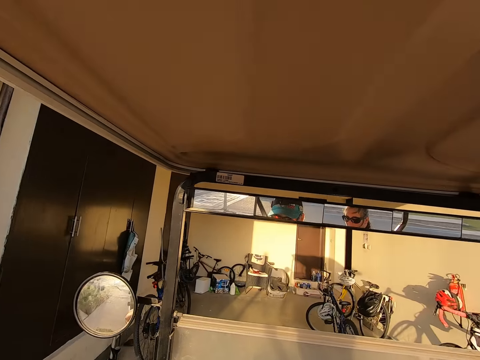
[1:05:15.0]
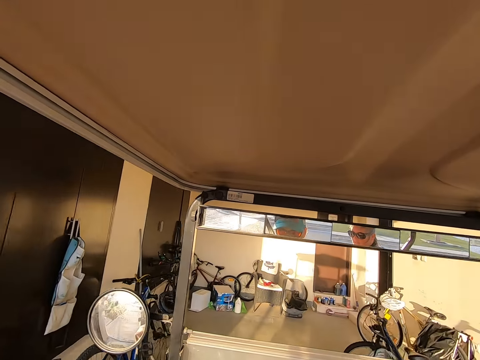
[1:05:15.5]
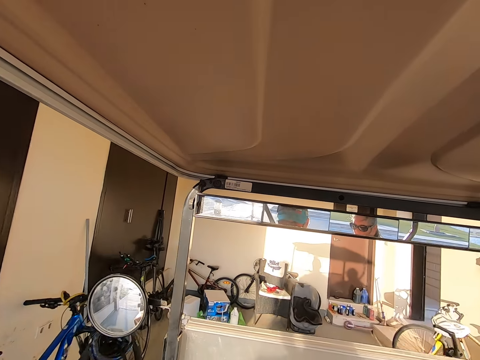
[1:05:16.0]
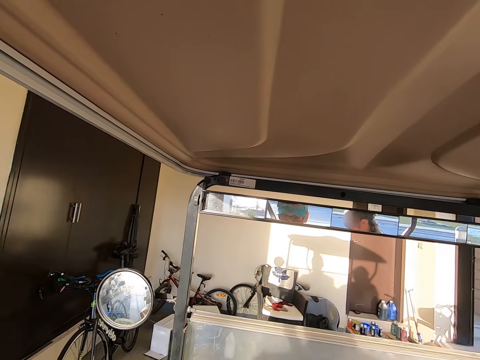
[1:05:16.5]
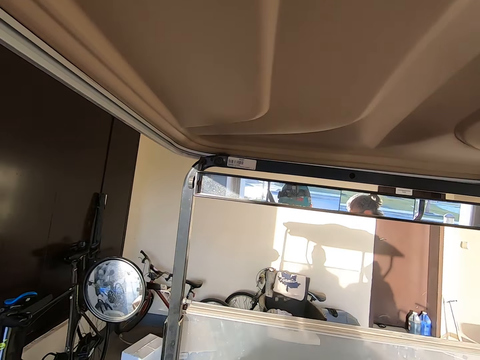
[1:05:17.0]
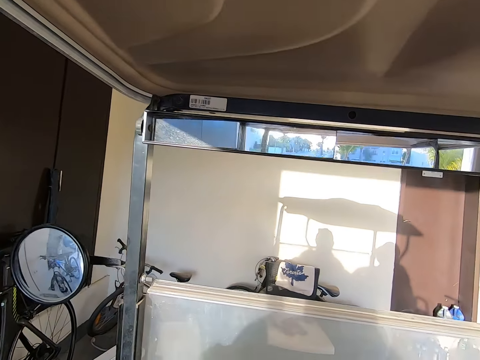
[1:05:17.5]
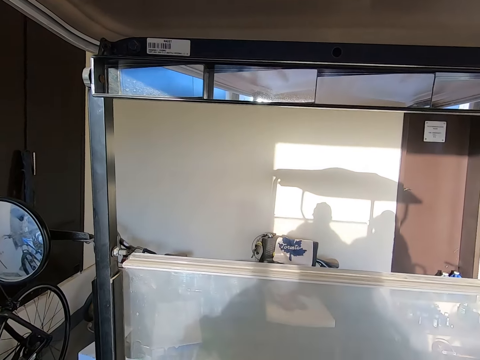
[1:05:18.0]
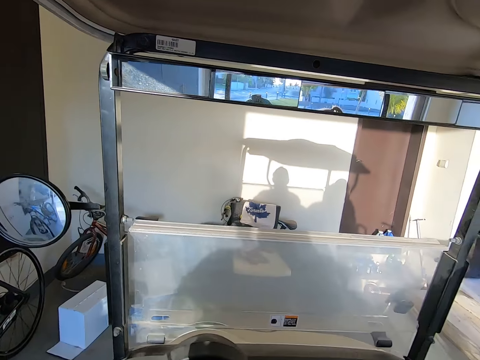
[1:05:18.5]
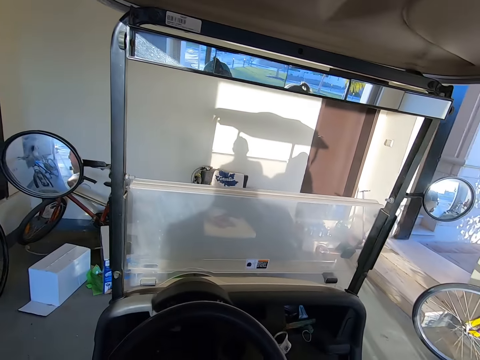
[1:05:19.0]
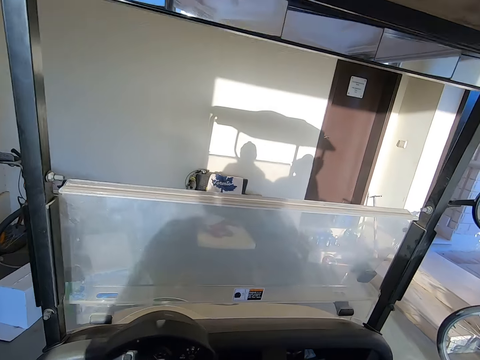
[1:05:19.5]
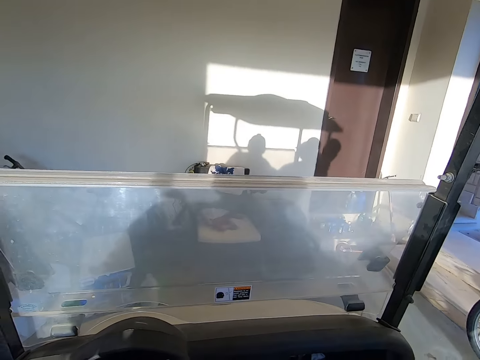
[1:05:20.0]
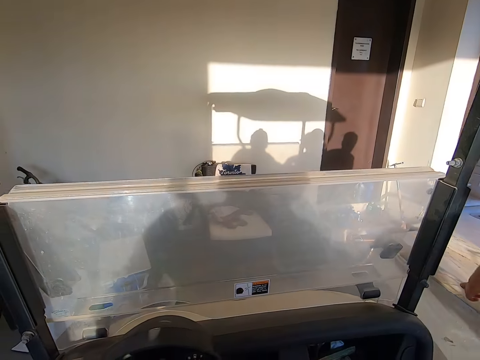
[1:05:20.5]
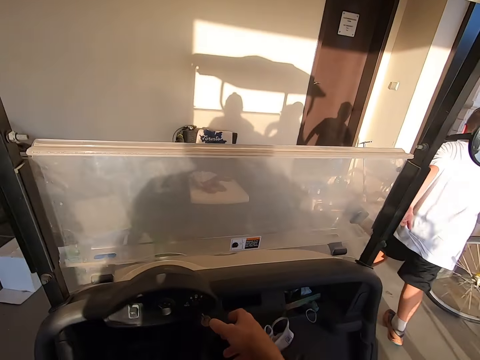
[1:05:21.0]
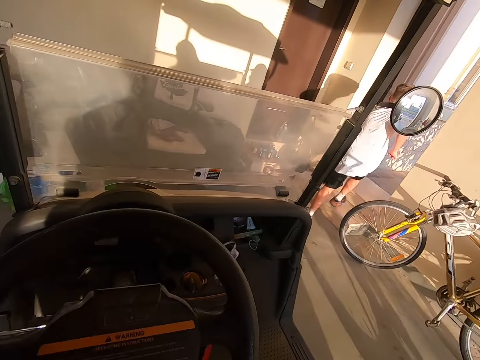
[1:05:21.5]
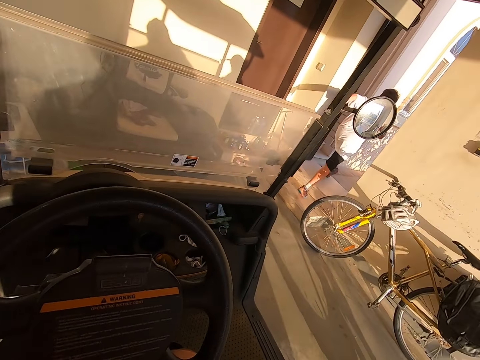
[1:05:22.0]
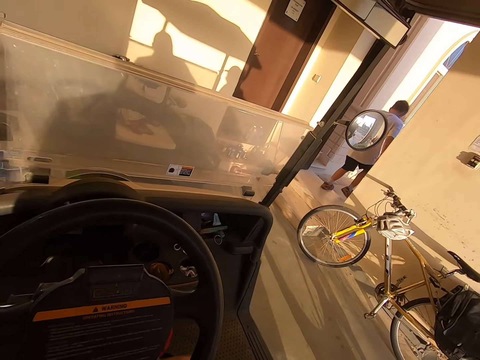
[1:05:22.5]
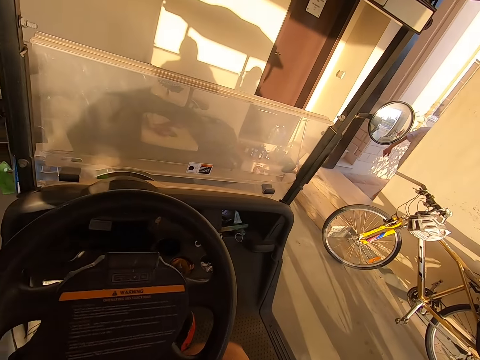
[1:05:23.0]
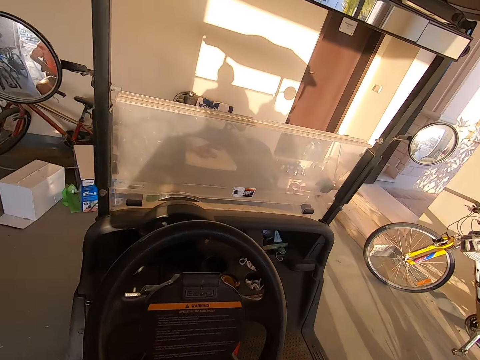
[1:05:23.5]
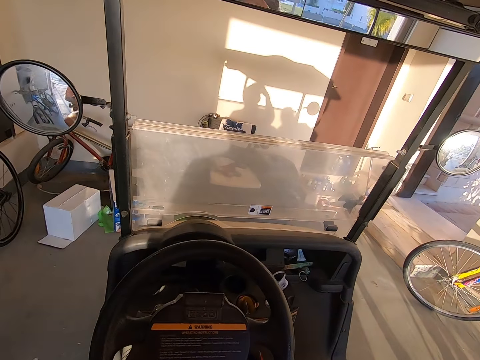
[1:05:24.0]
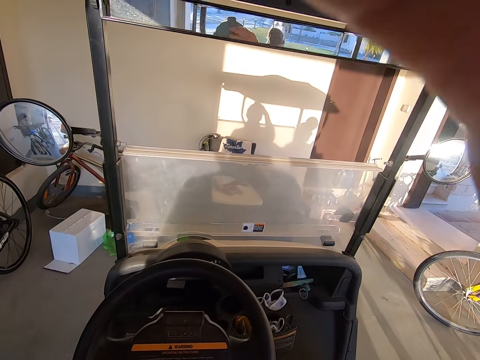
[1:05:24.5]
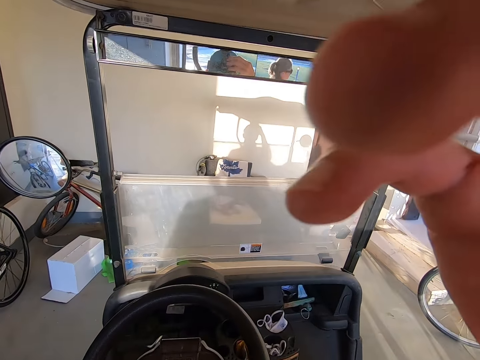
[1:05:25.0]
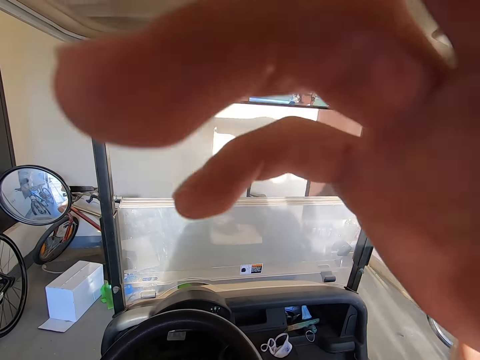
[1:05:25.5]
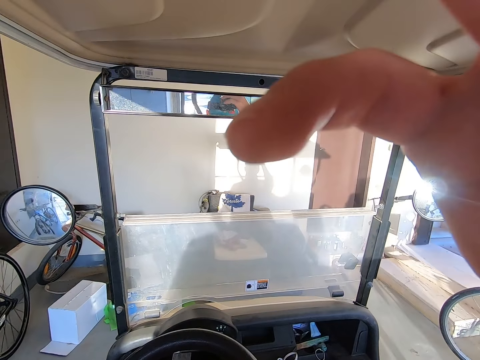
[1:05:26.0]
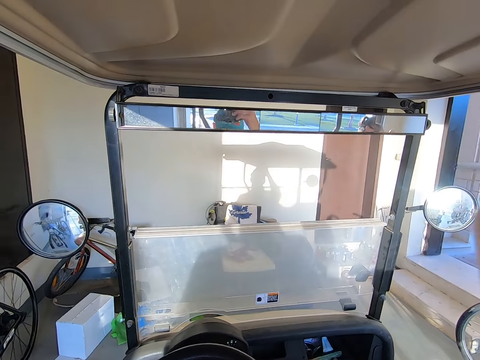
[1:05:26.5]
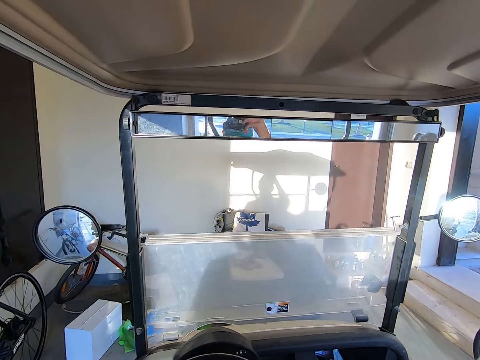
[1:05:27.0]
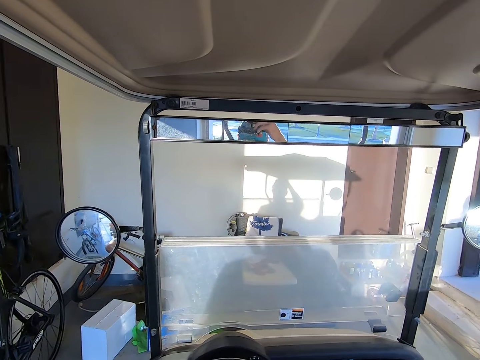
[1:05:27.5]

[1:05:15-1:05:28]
The camera wearer drives into a garage. He slows down. He stops the vehicle. A person alights from the vehicle. The person walks beside the vehicle and walks into a corridor. The camera wearer puts his hand on his face. He lifts up his hand.
